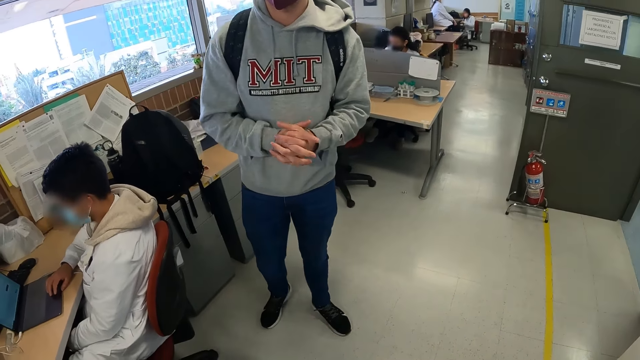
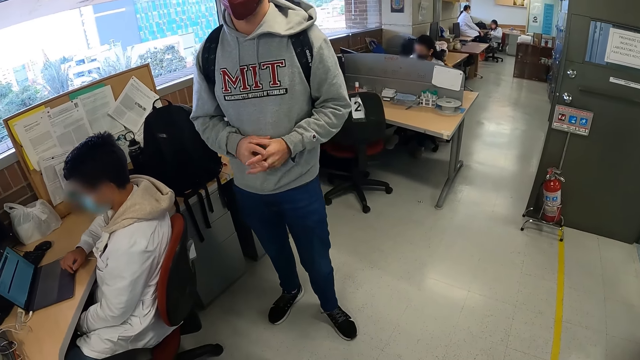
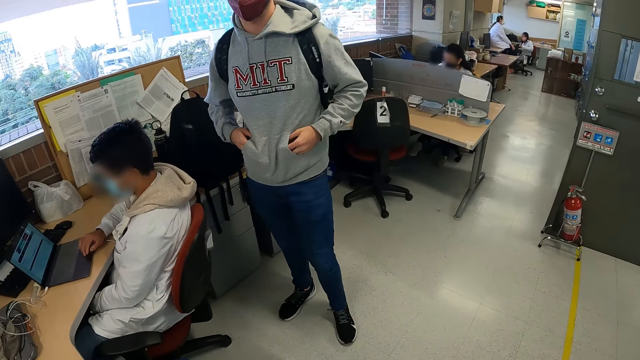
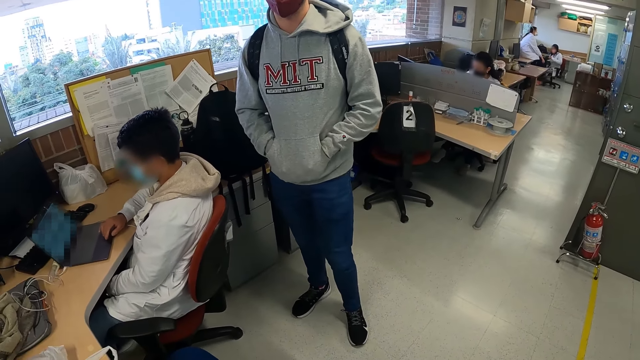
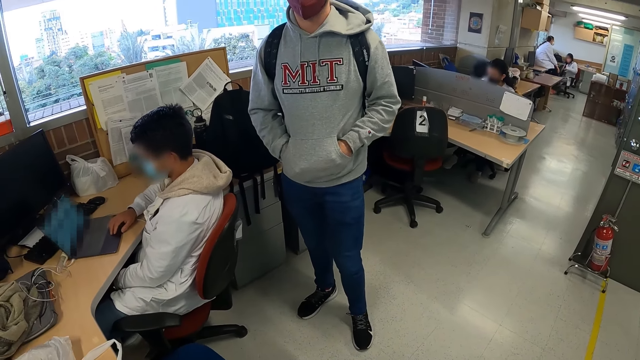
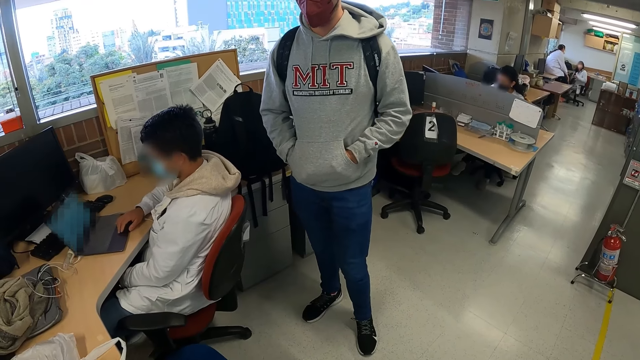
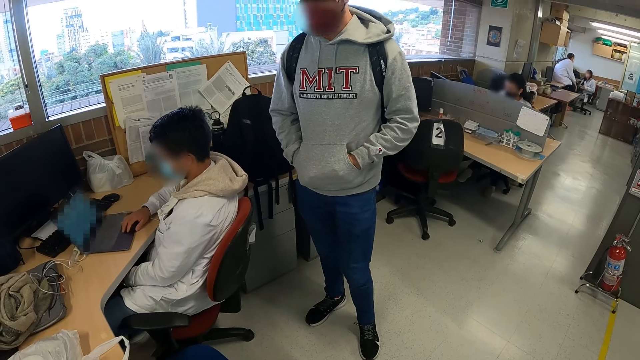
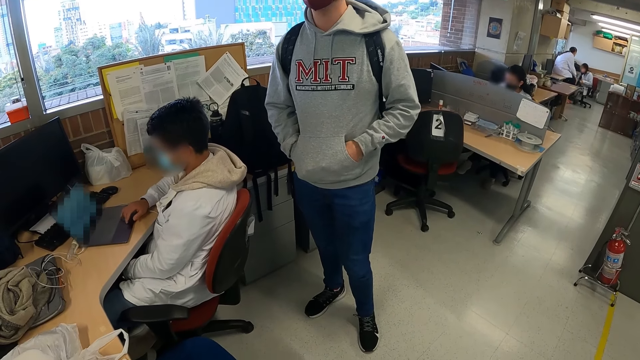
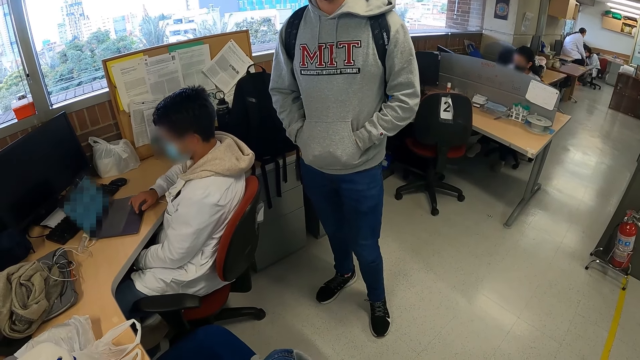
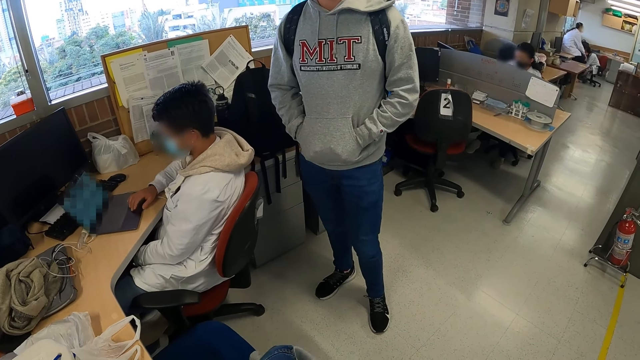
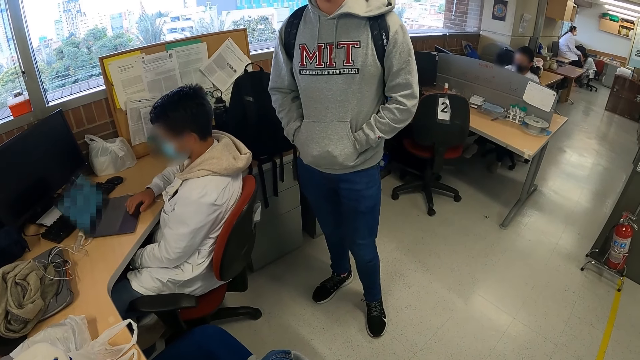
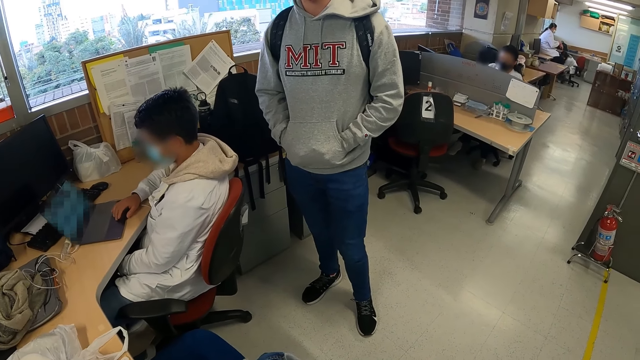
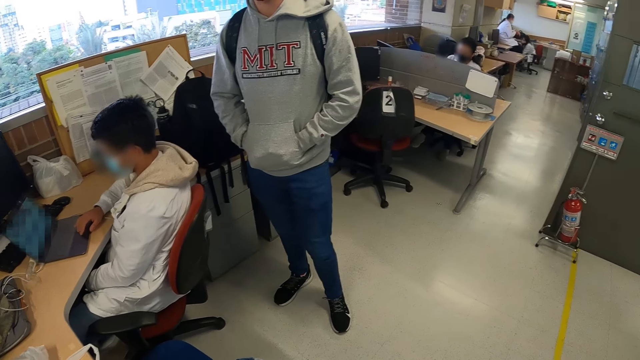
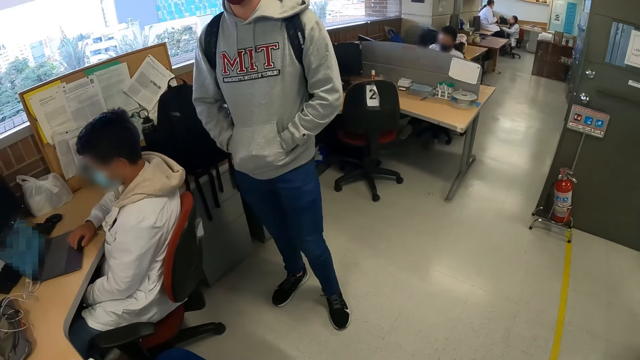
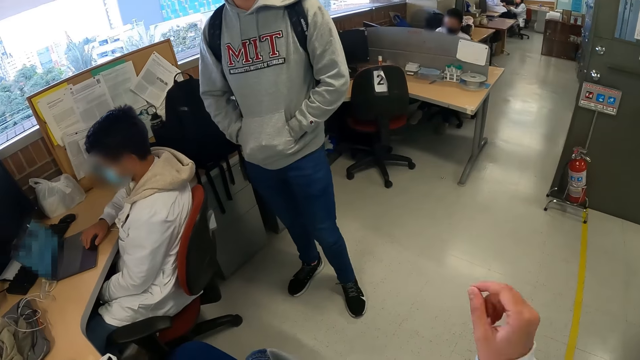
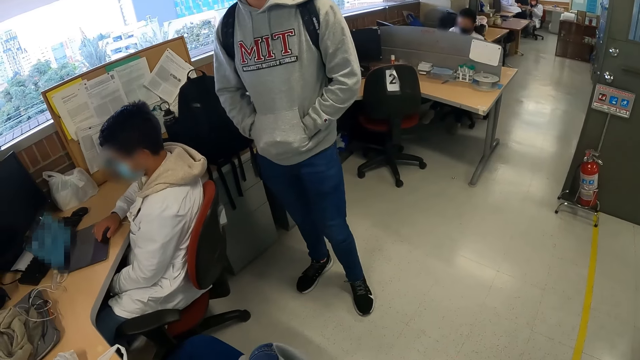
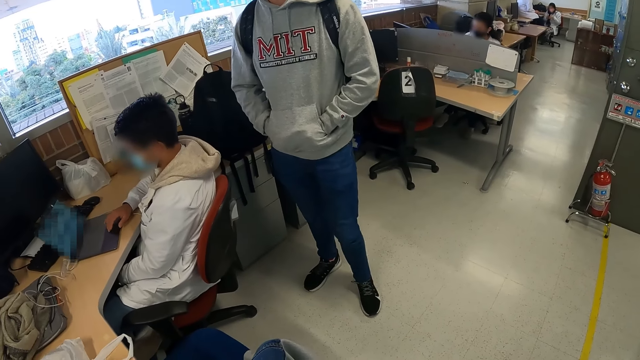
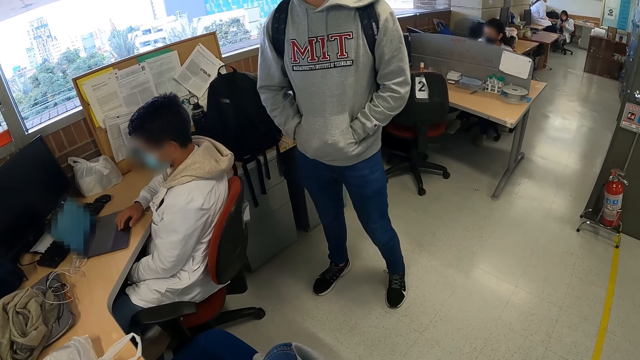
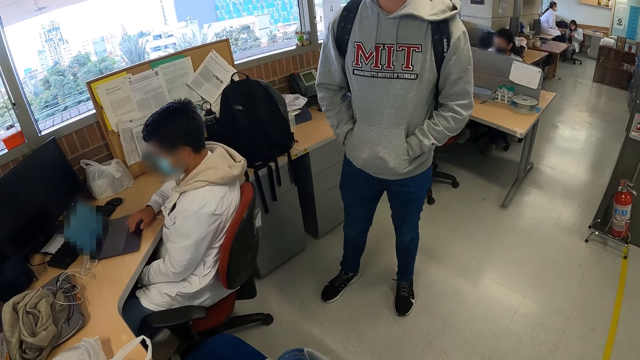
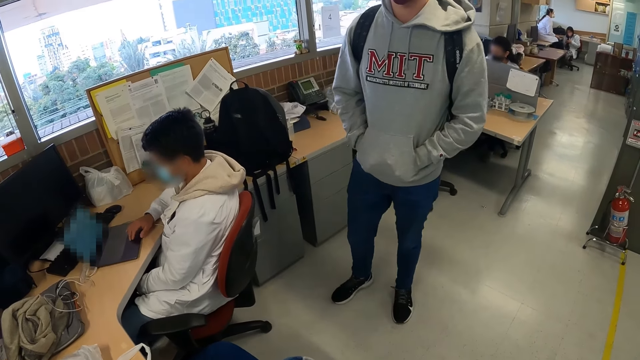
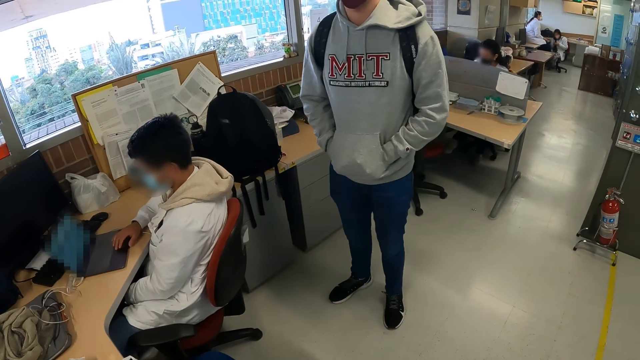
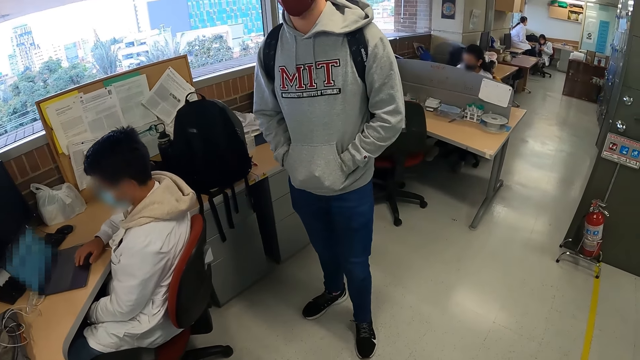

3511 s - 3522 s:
A man puts both hands in the pouch of his jacket. Another man operates a laptop.

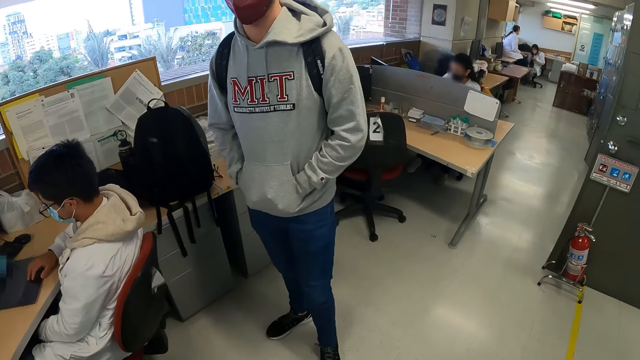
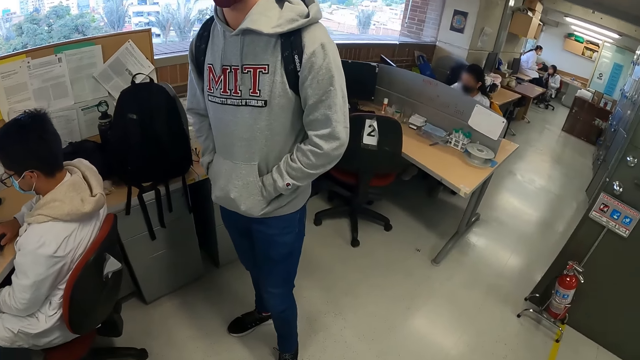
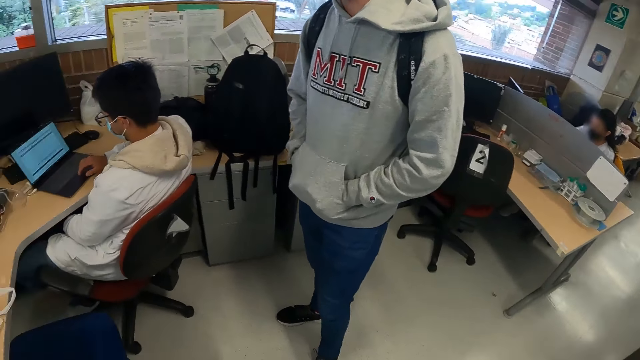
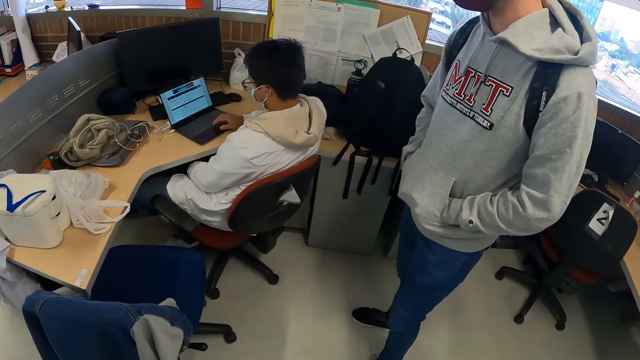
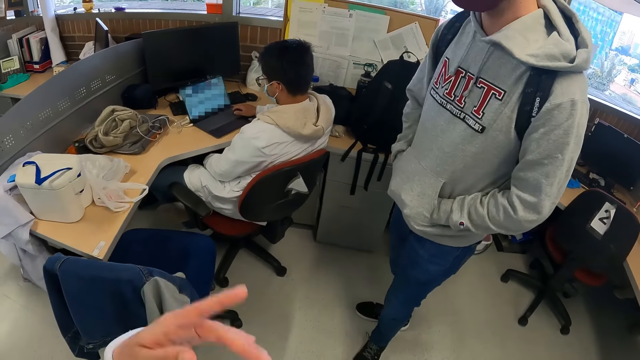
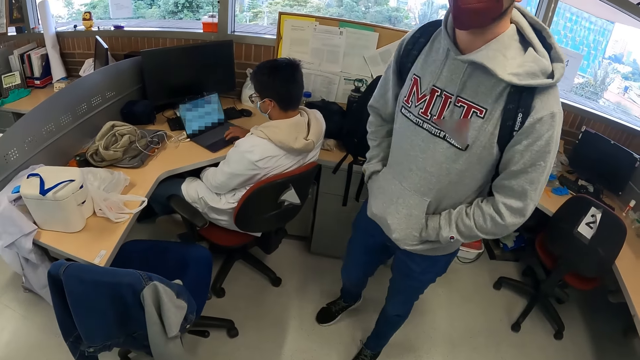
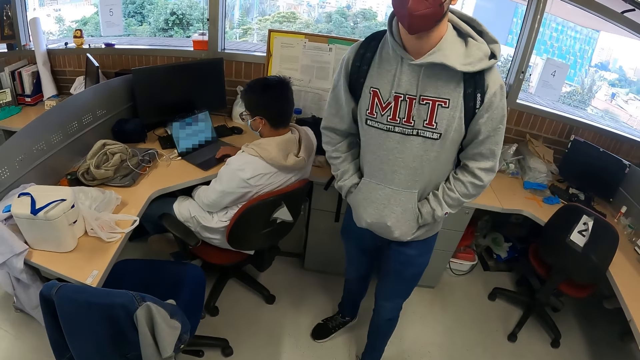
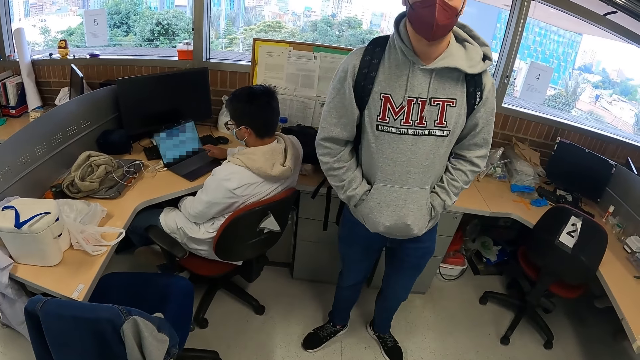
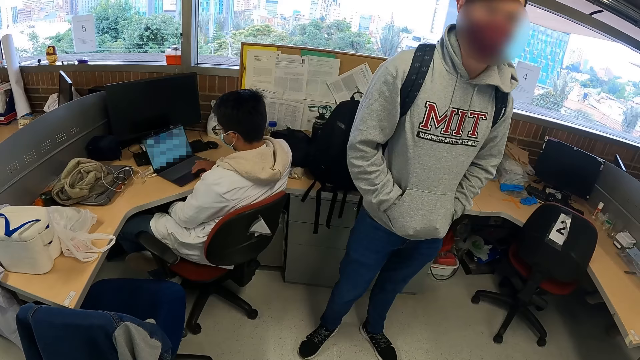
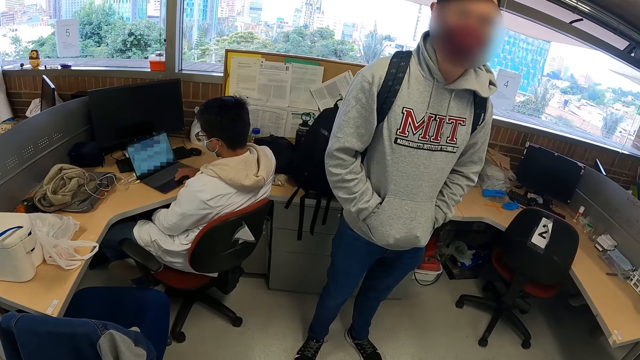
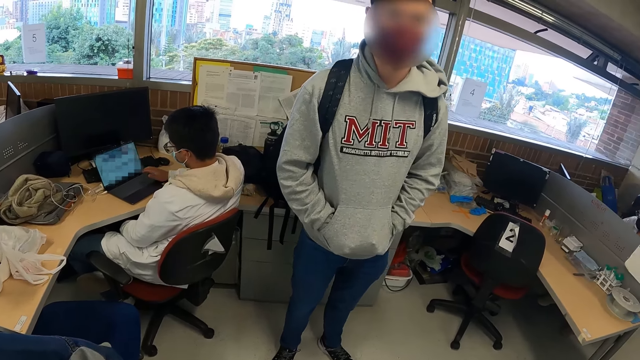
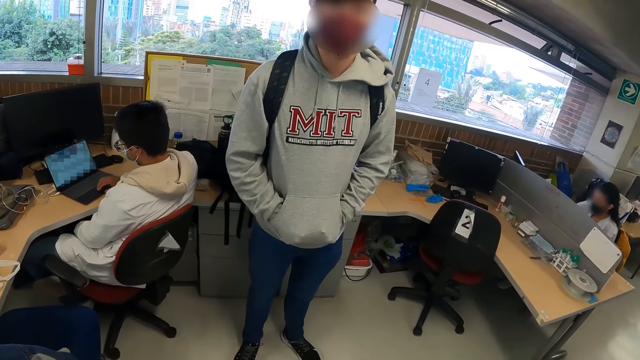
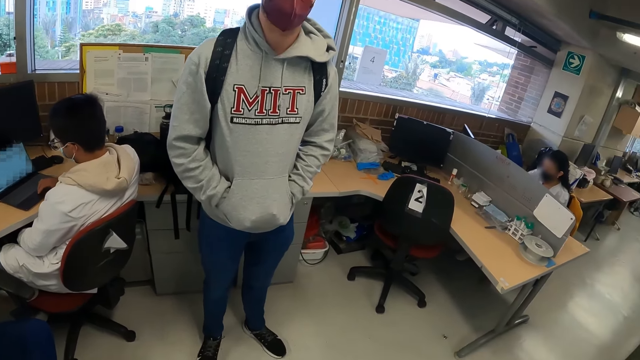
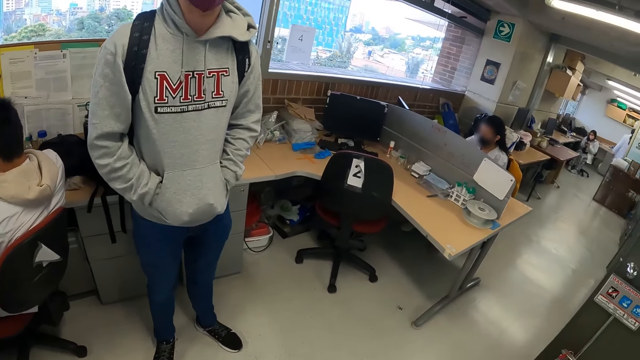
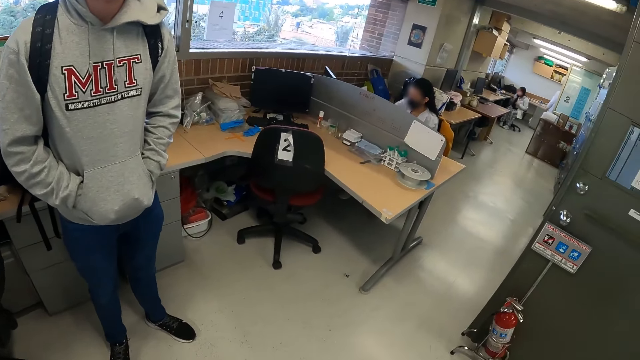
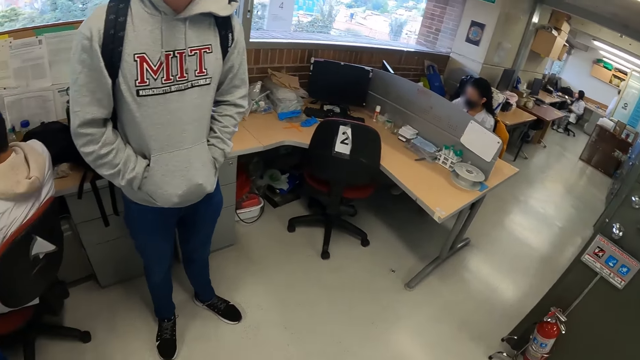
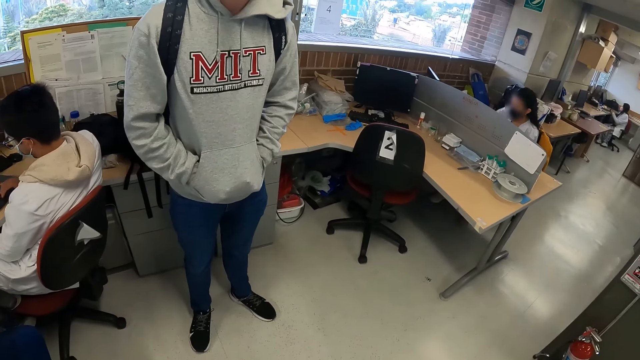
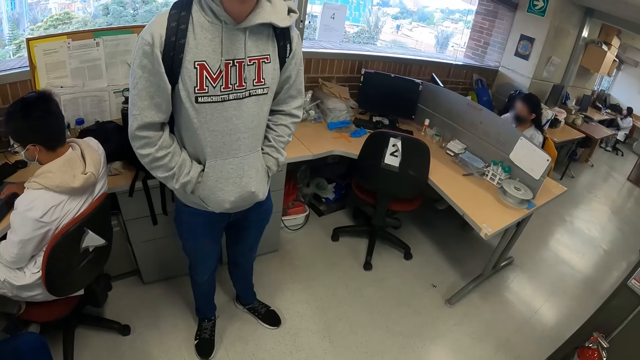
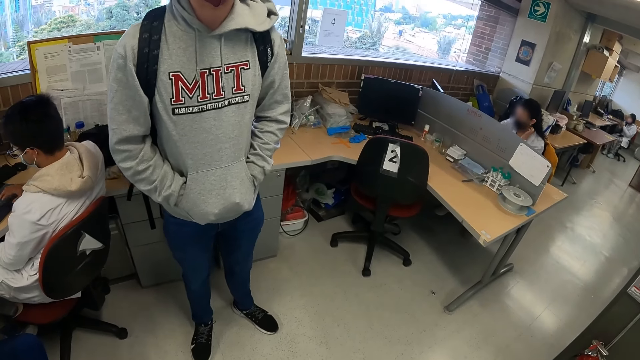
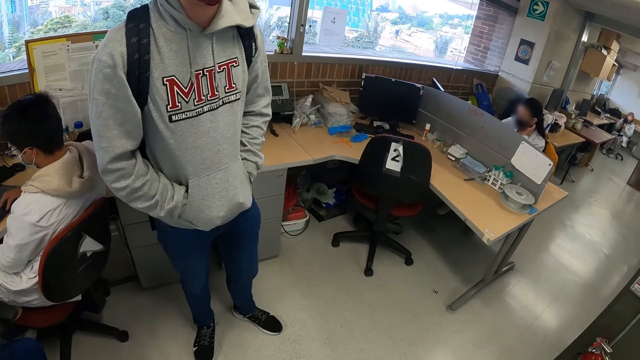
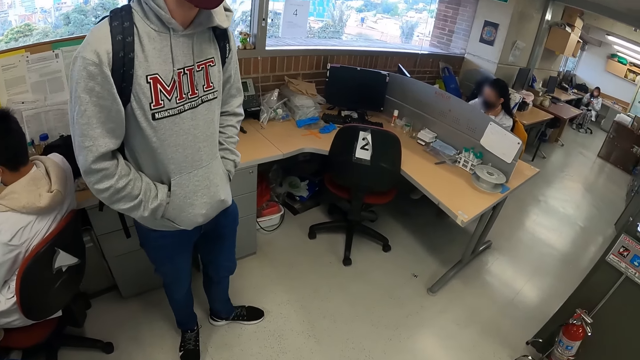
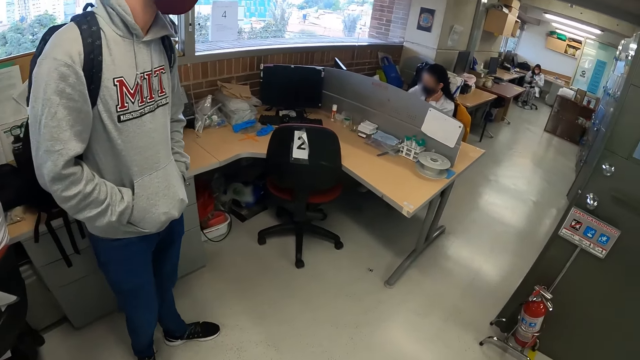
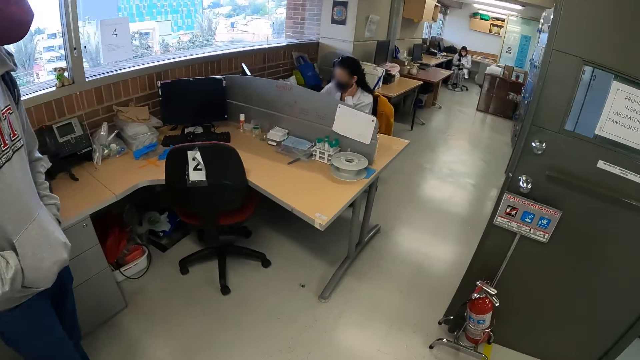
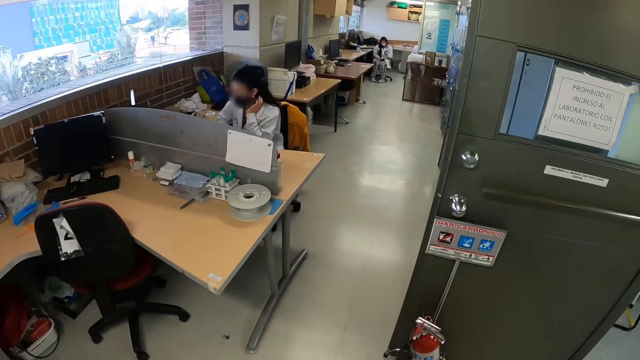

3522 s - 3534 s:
The camera wearer makes a gesture. They look around the room. A woman operates a phone with both hands. The camera wearer moves around the room.
